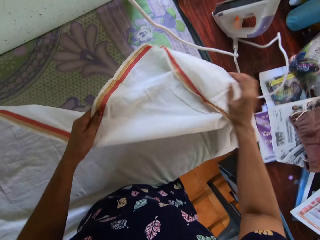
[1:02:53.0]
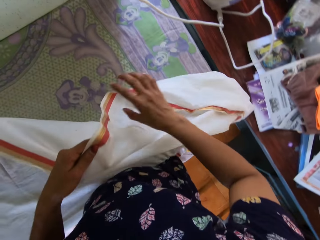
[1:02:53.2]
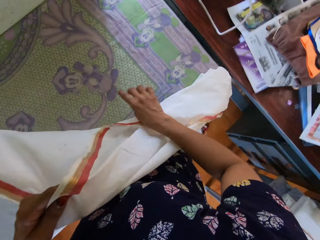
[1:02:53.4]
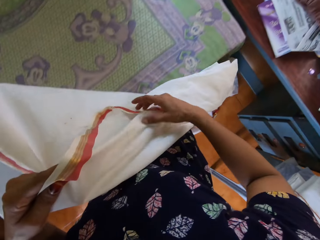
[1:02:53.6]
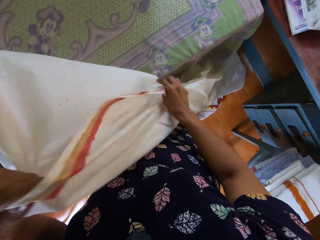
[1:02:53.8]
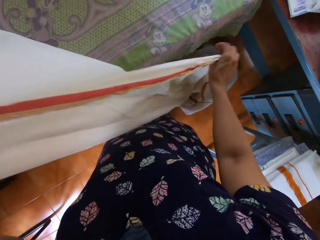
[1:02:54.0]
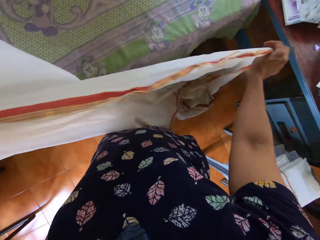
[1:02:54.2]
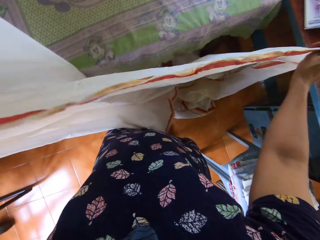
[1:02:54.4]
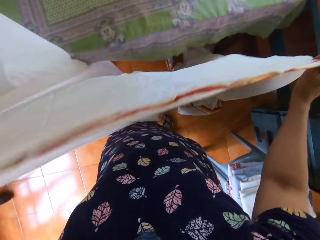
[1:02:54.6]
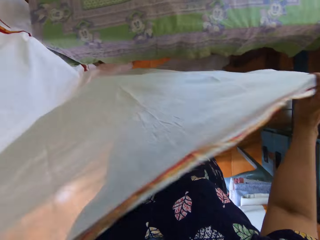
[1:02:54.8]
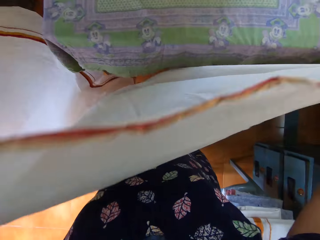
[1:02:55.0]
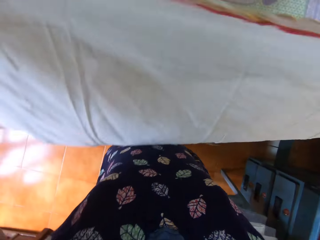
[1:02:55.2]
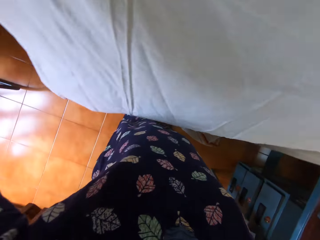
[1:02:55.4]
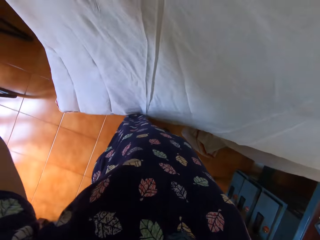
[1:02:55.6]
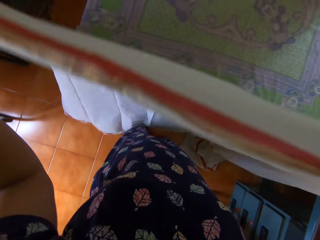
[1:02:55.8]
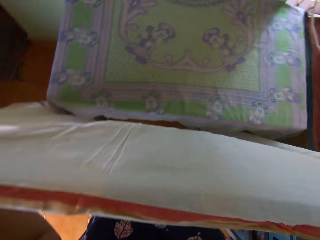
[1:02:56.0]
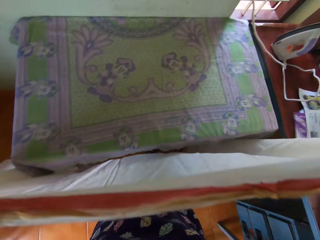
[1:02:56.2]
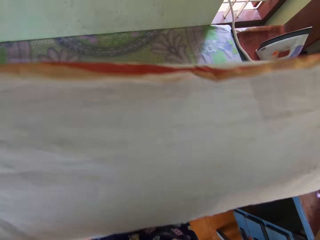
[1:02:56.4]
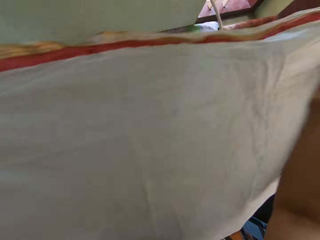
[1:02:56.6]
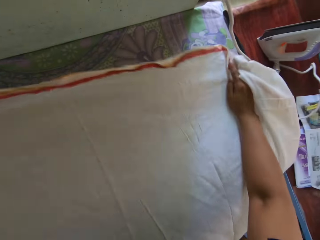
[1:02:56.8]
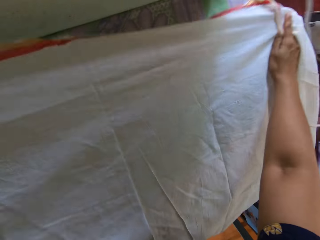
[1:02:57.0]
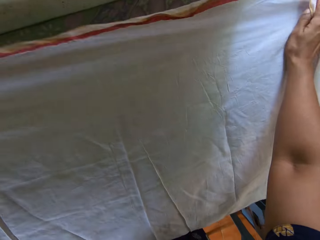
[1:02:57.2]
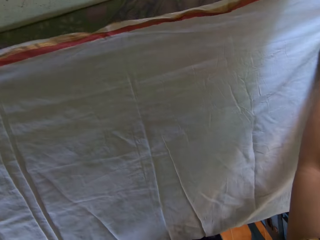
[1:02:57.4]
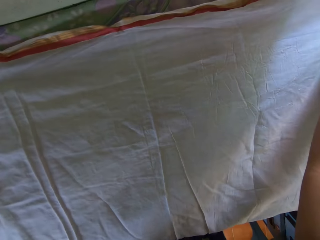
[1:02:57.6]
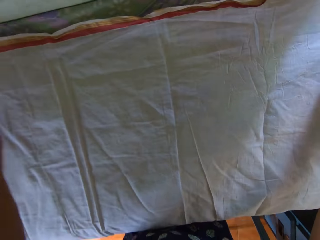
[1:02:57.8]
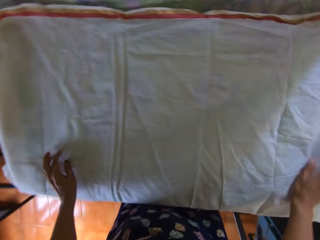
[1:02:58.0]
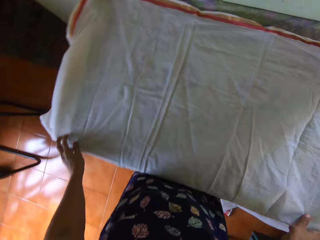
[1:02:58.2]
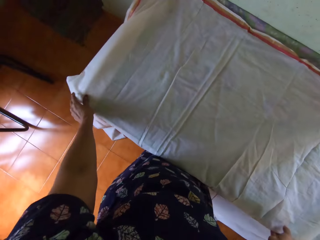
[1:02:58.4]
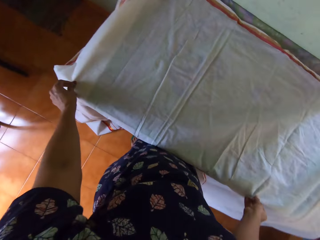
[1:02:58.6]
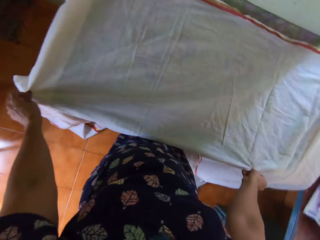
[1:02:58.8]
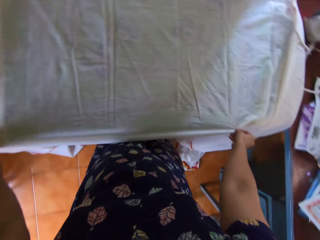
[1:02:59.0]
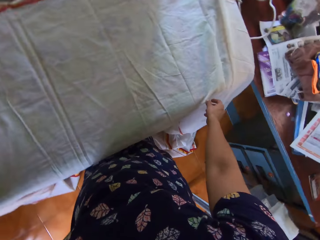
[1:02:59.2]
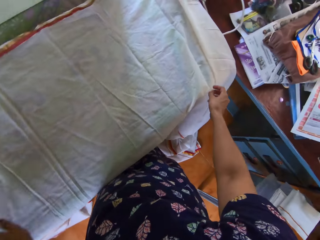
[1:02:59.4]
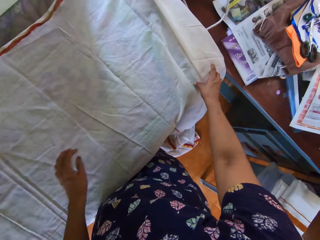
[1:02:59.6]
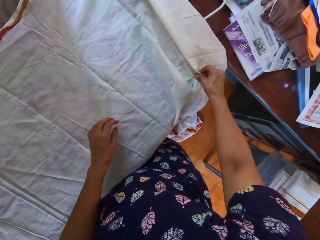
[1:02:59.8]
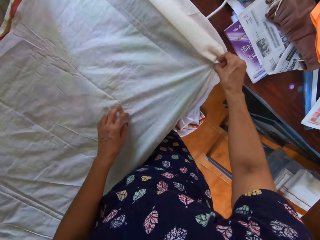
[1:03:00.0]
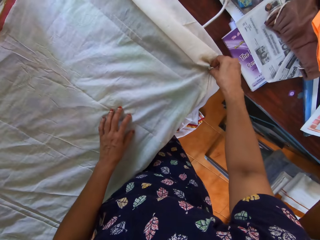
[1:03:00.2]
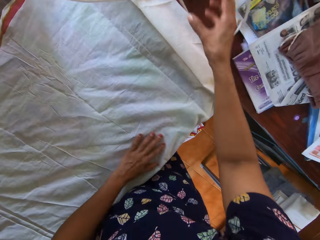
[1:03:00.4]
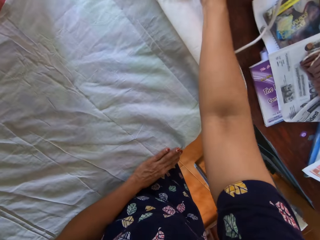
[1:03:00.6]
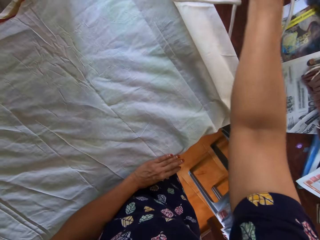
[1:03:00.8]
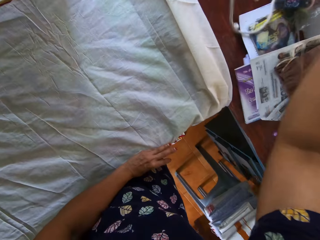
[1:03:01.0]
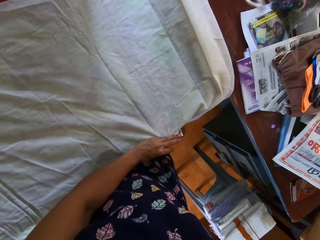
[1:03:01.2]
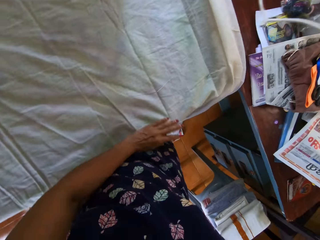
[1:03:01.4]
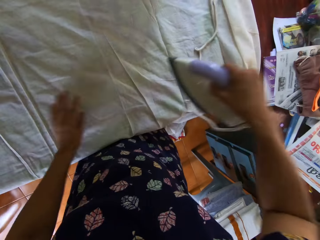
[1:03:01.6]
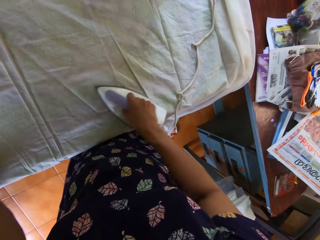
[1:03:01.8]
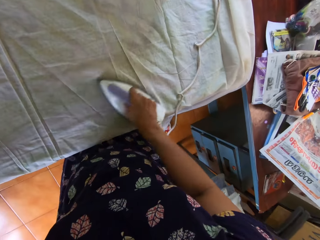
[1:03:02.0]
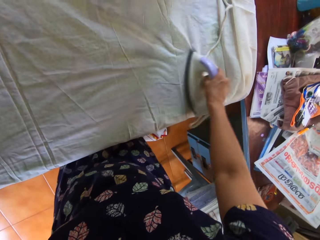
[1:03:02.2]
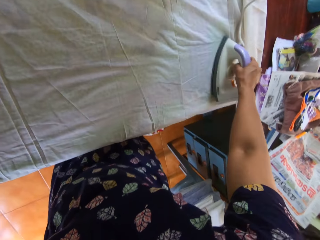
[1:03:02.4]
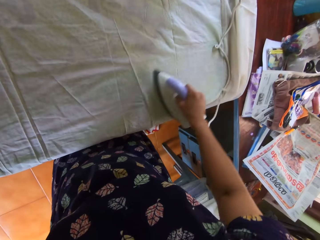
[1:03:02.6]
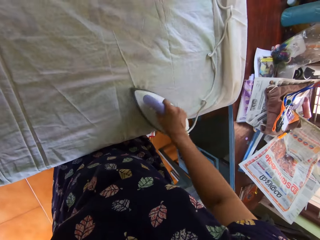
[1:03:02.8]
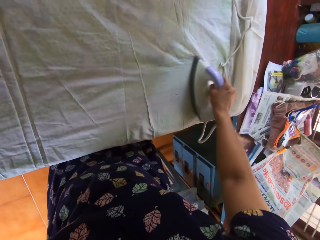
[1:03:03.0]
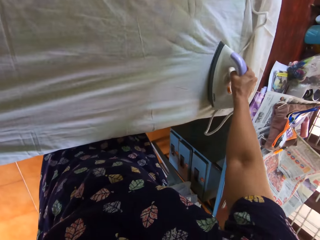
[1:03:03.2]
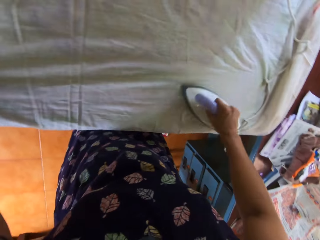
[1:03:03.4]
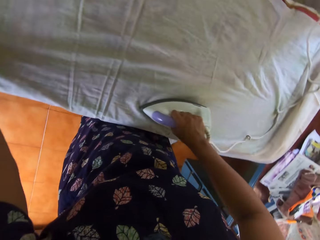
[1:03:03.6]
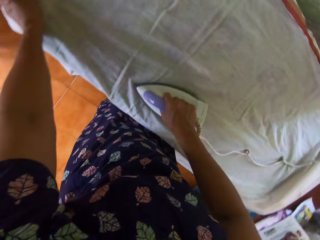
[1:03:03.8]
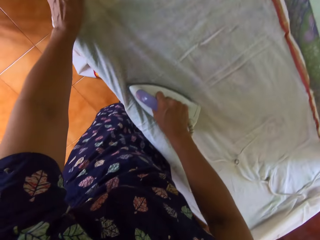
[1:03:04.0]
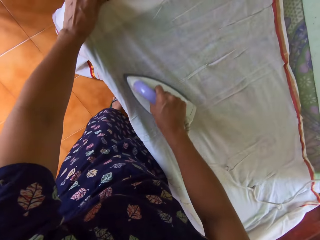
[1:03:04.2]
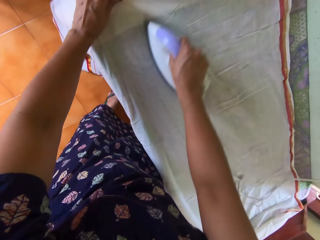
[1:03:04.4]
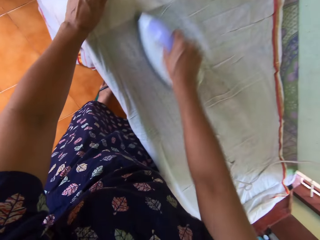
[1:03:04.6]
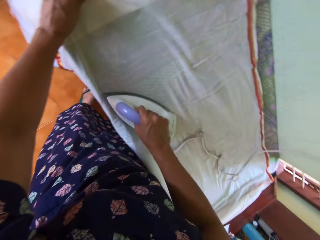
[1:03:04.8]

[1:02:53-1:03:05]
The camera wearer holds the bedsheet with both hands. She picks up the bedsheet from the pressing table with her left hand. She moves the iron box cable. She holds the fabric. She spreads the bedsheet on the pressing table. She stretches the fabric. She picks up the pressing iron from the desk with her right hand. She presses the bedsheet on the pressing table with the pressing iron in her right hand.

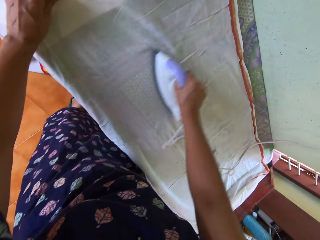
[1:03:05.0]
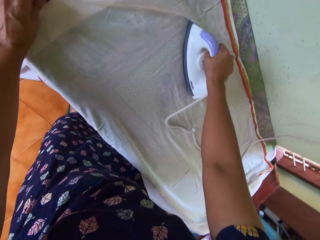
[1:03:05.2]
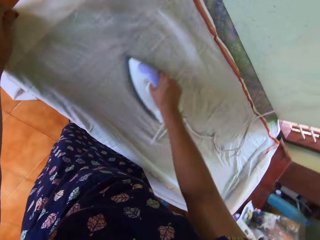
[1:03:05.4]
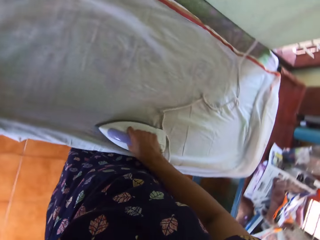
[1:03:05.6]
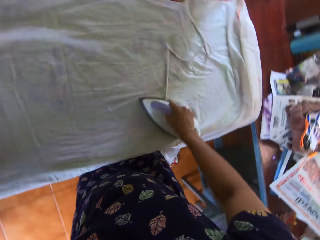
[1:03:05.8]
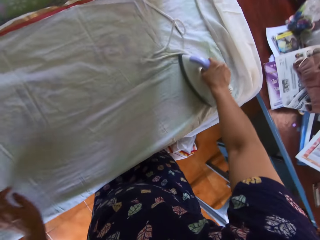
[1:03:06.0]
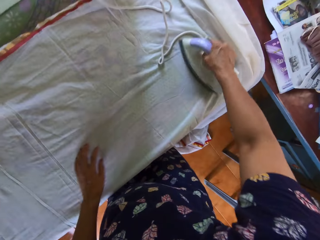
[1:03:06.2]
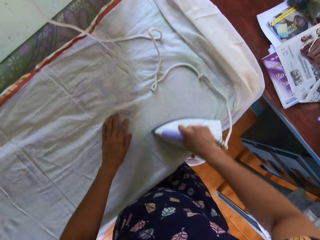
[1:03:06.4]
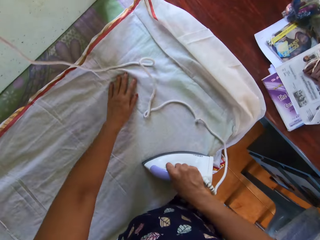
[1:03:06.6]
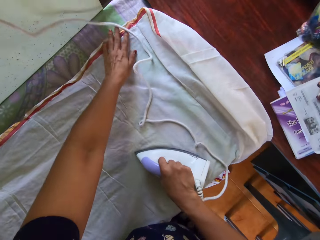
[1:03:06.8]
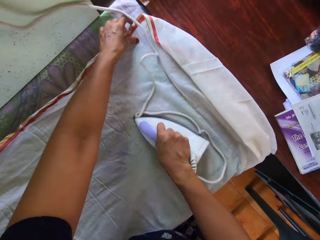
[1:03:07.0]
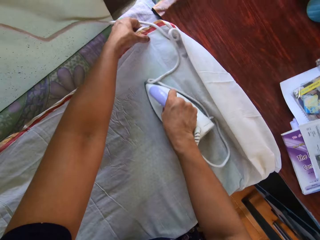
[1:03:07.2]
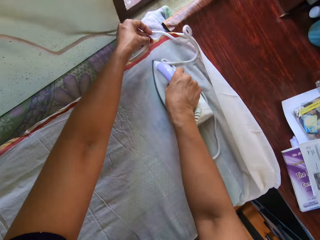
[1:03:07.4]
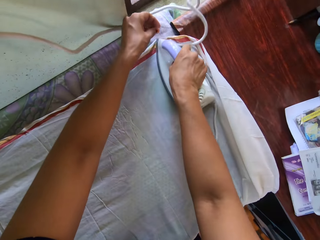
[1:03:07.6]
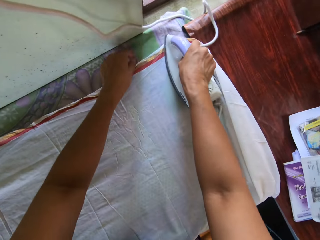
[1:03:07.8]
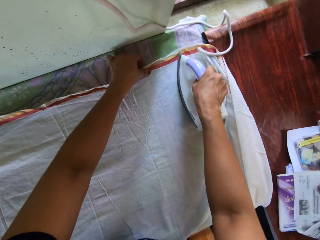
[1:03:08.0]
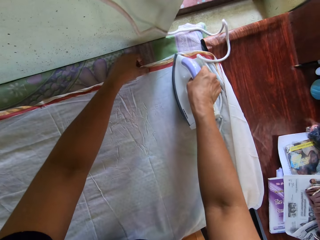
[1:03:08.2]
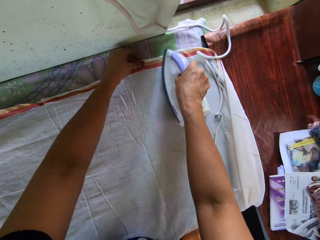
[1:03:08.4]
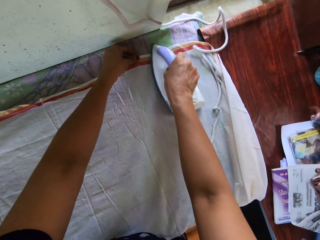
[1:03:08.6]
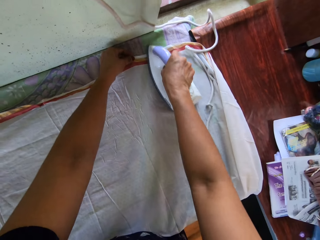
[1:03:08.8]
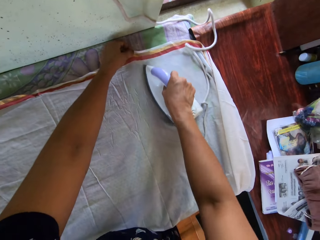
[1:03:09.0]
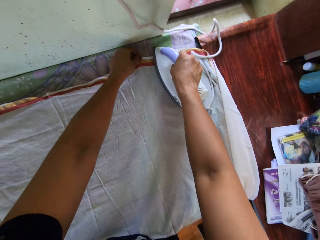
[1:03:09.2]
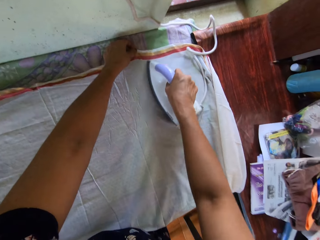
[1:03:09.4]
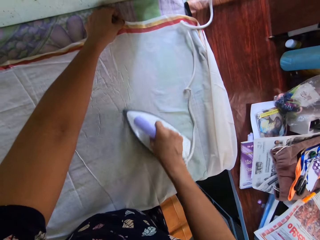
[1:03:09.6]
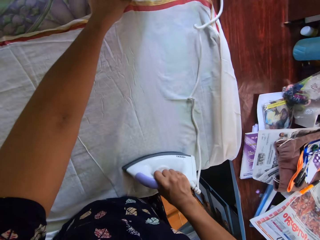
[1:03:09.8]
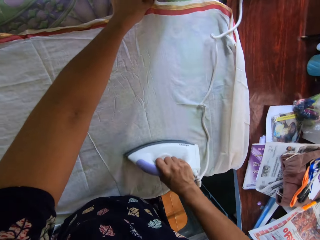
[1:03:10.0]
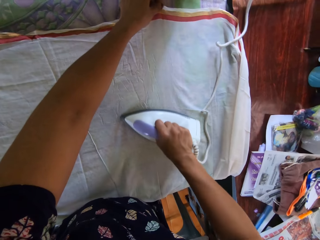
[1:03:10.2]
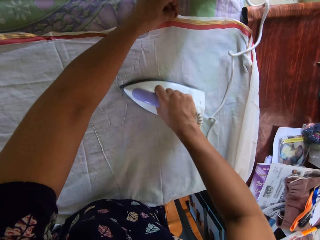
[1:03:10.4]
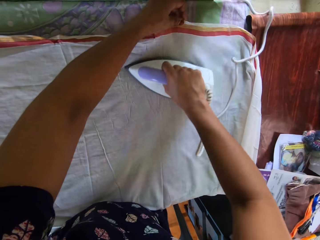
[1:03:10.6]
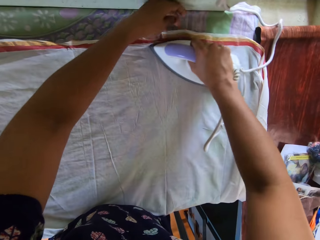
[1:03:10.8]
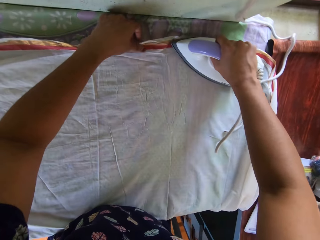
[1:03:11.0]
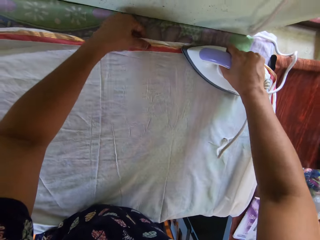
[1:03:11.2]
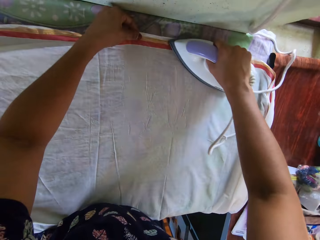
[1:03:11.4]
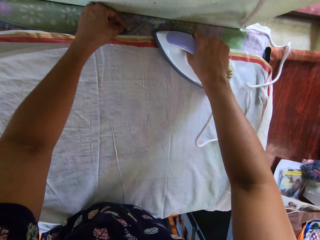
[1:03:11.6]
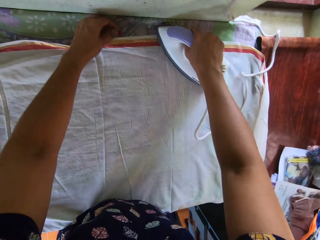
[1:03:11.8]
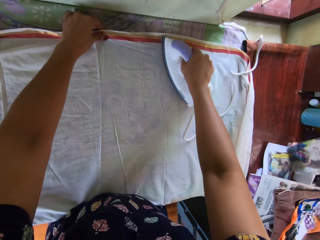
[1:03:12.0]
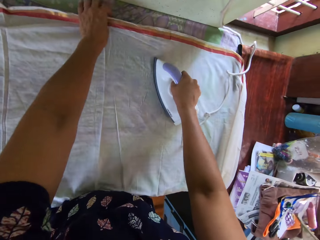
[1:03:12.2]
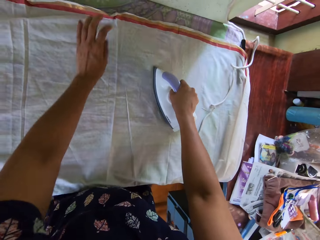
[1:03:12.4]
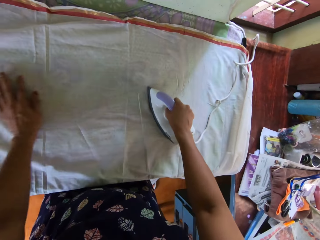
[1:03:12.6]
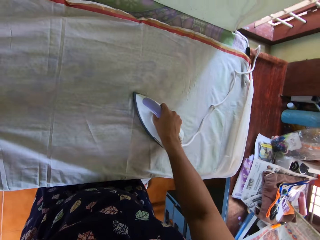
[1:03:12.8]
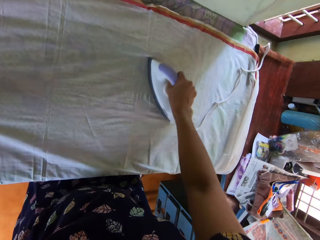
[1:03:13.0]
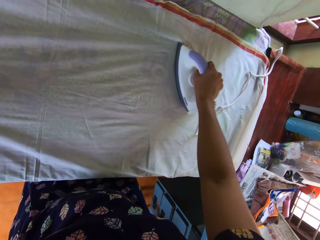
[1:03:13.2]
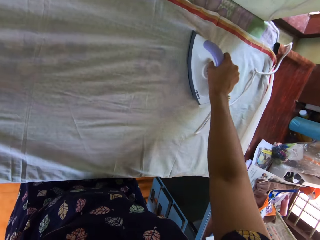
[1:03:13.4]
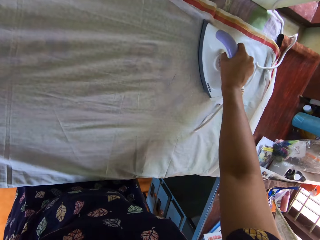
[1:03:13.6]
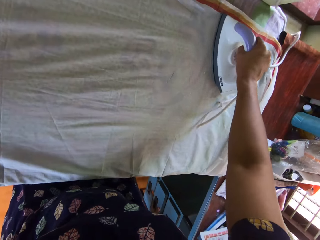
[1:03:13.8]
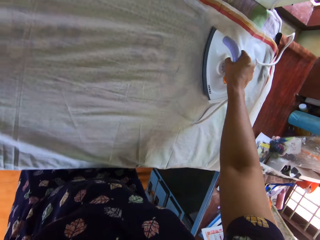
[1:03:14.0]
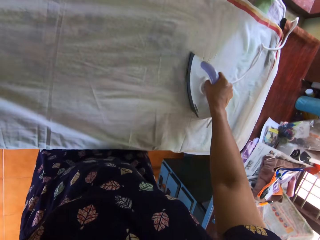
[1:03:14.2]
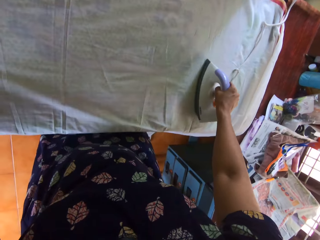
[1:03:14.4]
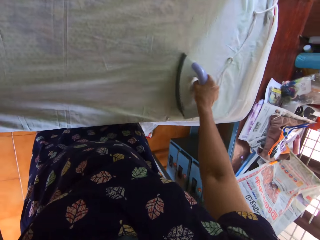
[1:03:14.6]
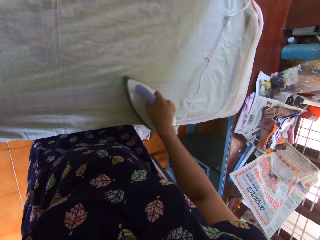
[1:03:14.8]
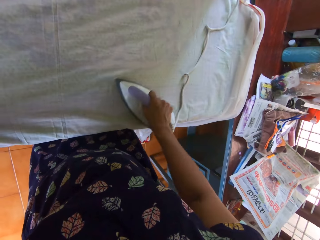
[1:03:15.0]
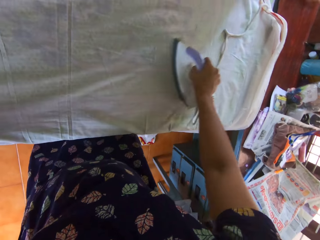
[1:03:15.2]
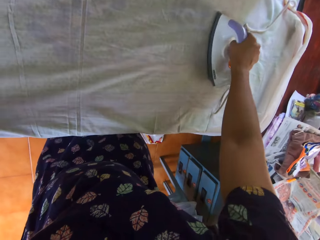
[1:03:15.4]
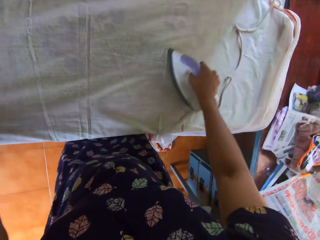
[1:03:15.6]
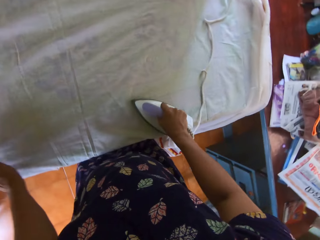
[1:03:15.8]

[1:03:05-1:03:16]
The camera wearer stretches the fabric with the hand as they iron. They move the iron box cable. They move the hand on the fabric.
